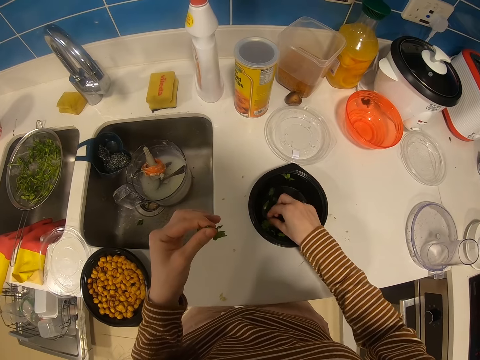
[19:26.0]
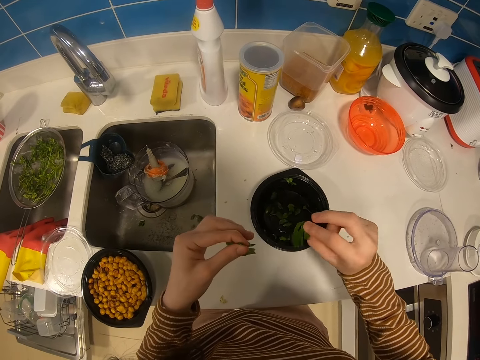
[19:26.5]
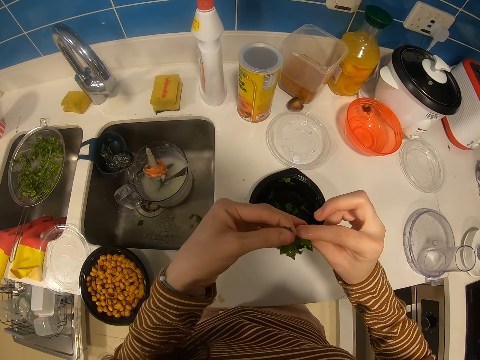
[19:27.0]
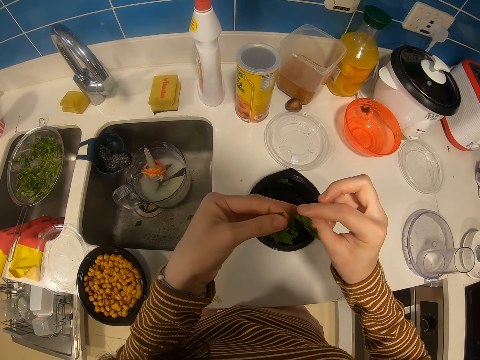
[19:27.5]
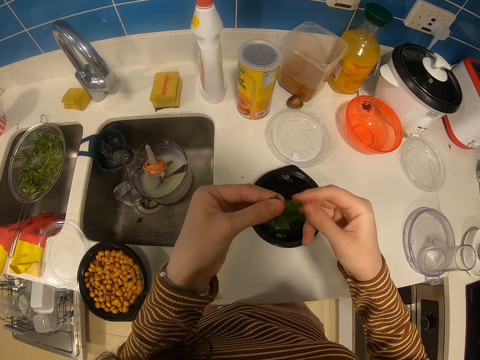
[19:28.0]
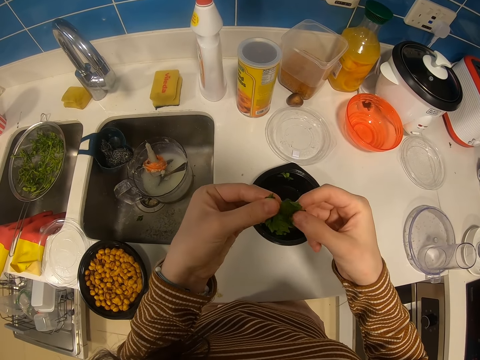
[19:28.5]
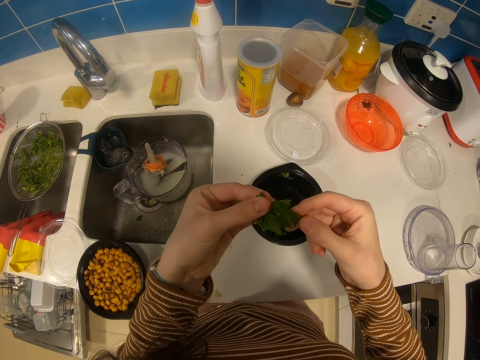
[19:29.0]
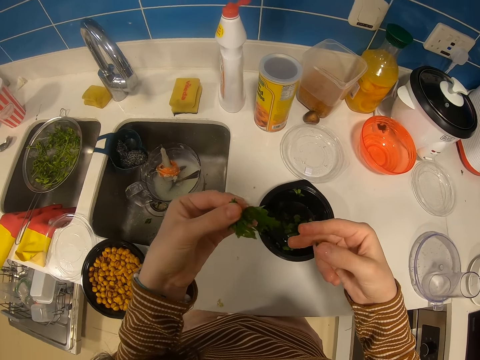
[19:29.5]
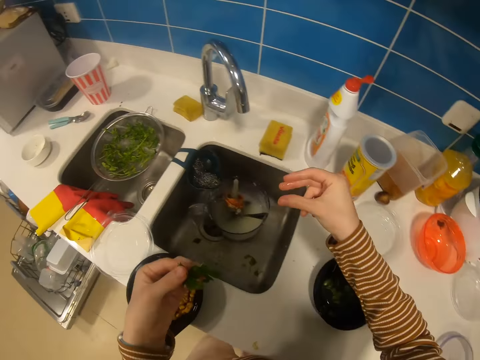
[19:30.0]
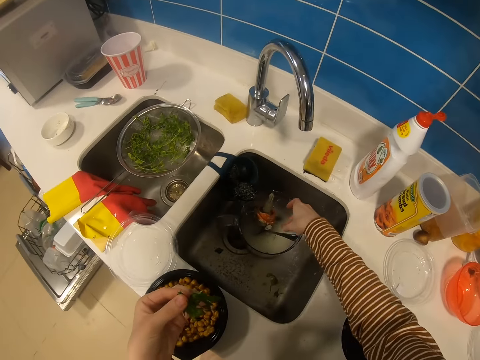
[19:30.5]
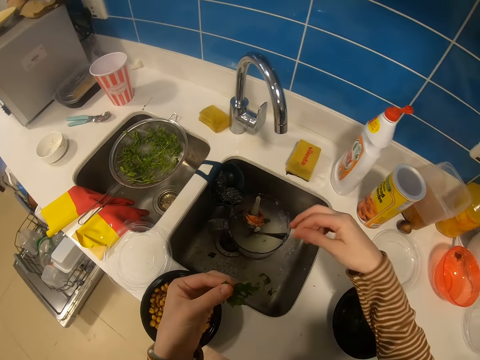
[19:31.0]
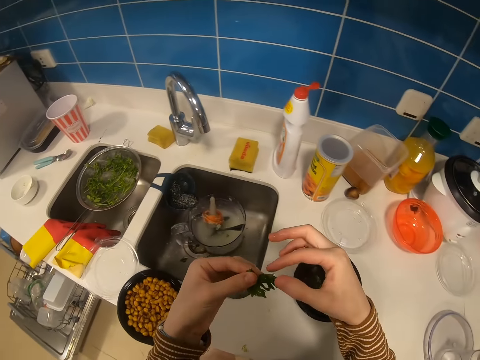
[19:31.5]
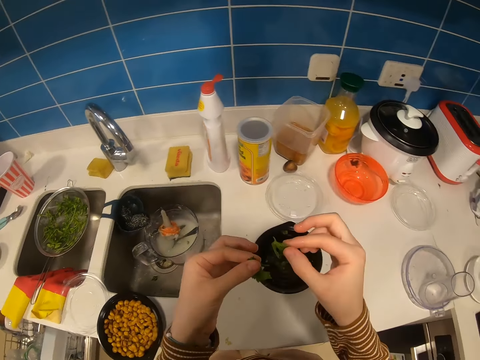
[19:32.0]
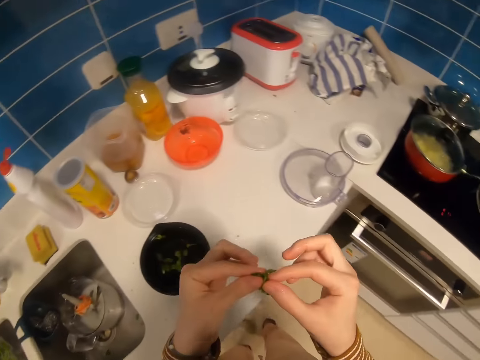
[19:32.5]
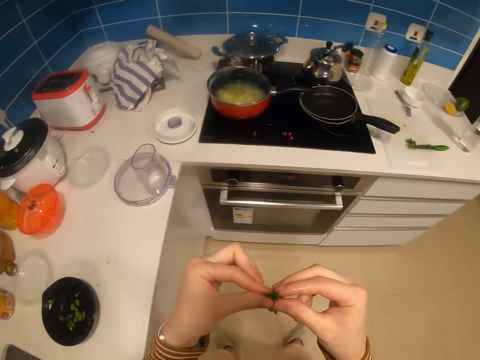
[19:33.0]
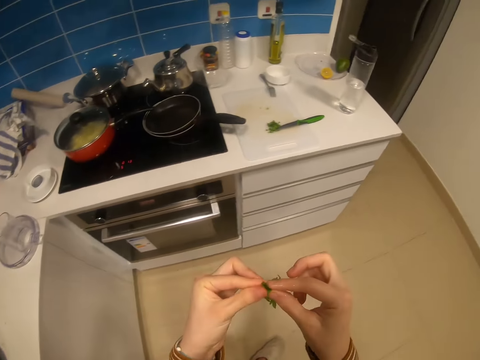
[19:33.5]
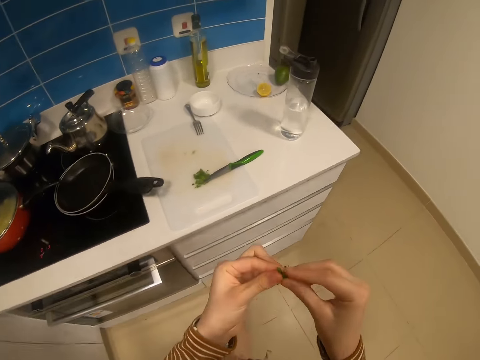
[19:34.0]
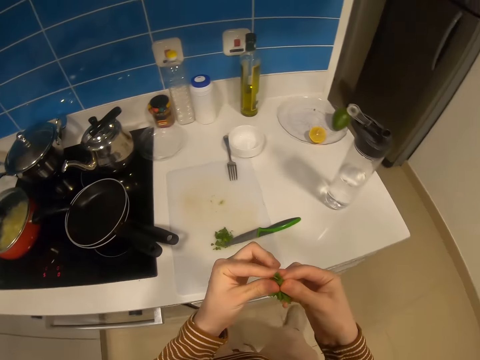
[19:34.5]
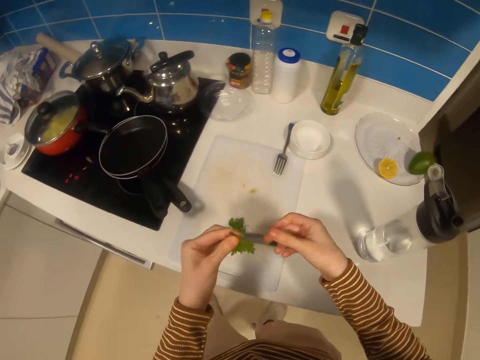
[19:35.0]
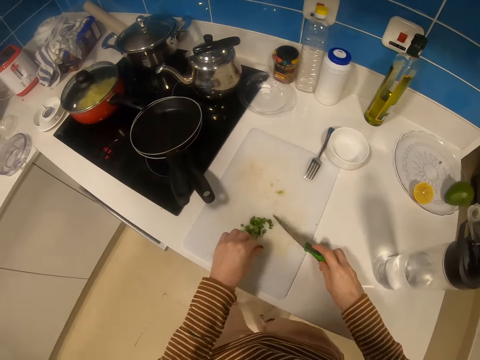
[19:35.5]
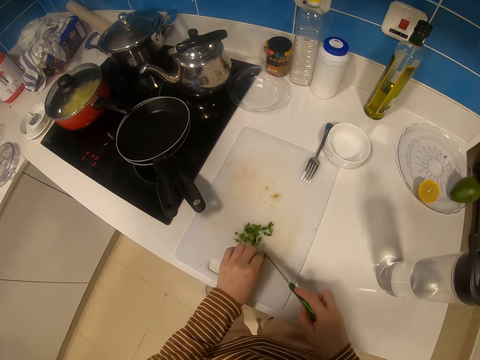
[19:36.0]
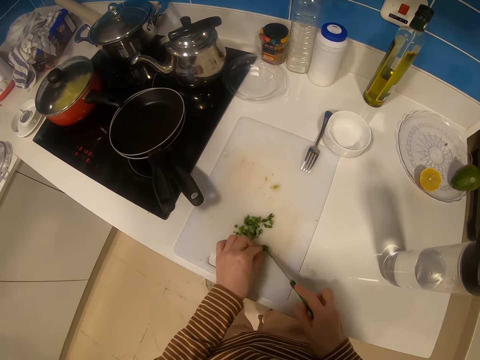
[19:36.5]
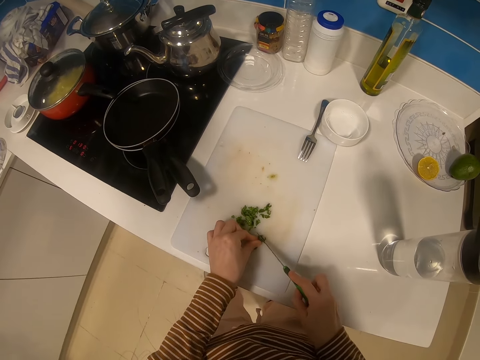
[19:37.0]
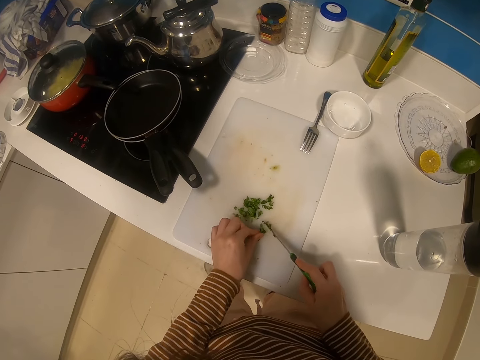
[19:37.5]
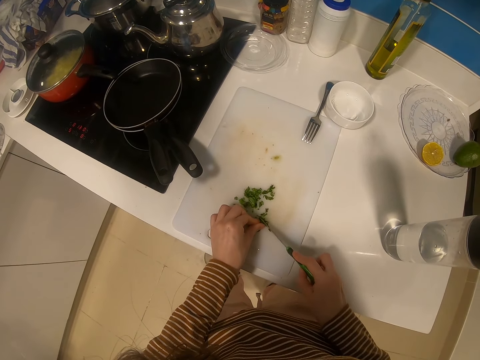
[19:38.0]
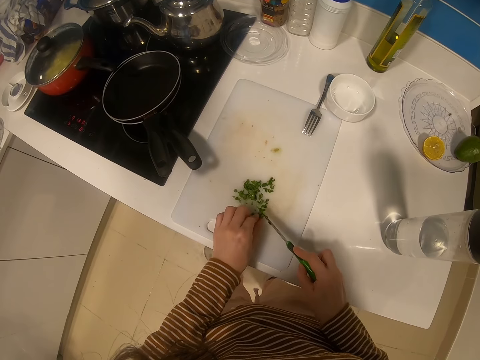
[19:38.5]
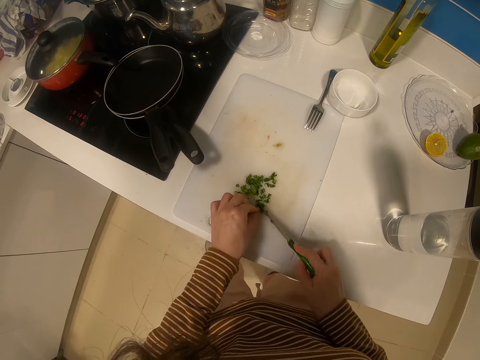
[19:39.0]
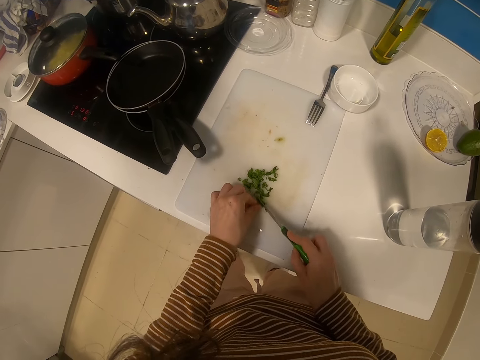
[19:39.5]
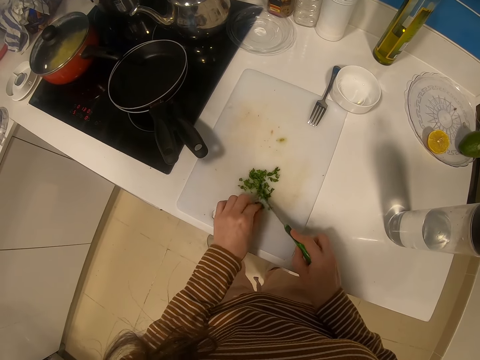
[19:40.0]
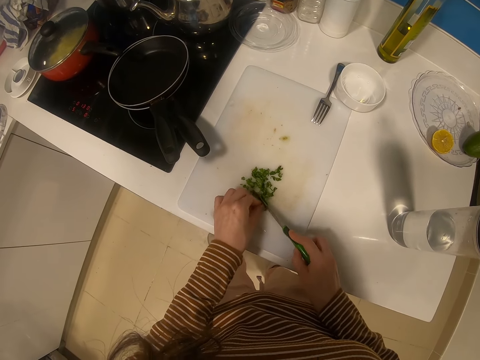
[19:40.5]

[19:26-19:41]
The camera wearer drops greens on the bowl. They pick the greens from the bowl with the right hand. They hold the vegetable with hands. They put the vegetable in a sink with the right hand. They hold the greens with both hands. They walk towards a knife. They move around the room. They put down the vegetable on a chopping board. They pick up the knife with the right hand. They cut the greens with the knife.

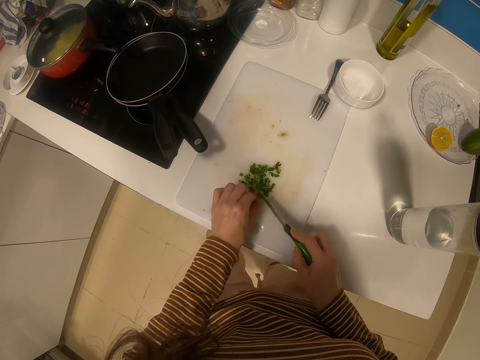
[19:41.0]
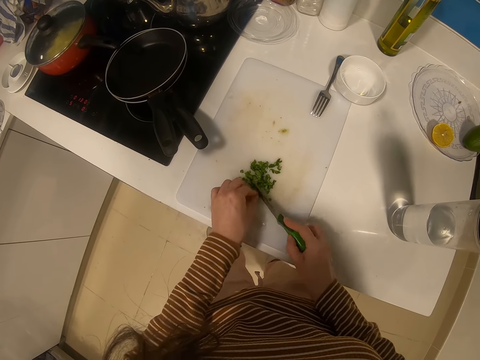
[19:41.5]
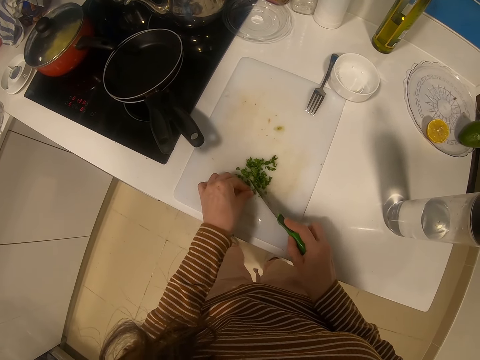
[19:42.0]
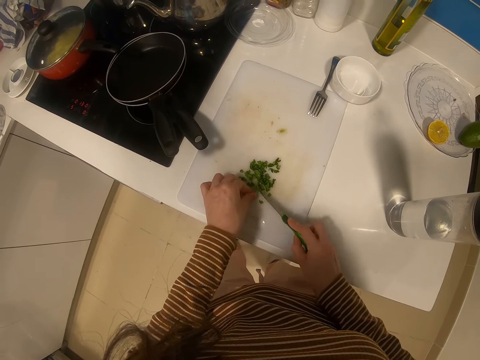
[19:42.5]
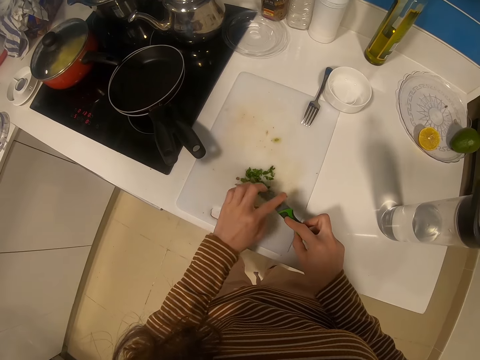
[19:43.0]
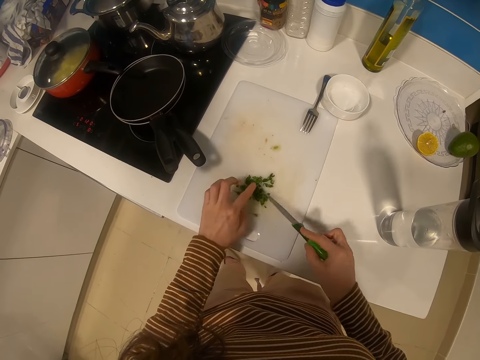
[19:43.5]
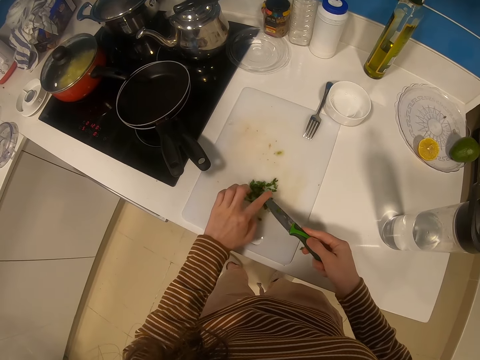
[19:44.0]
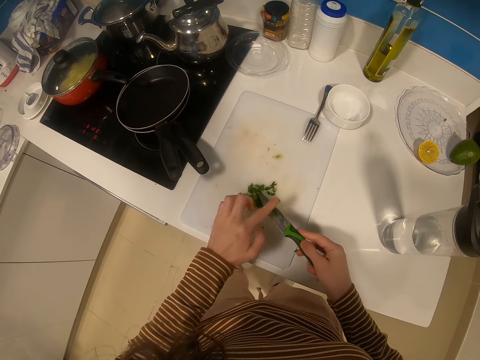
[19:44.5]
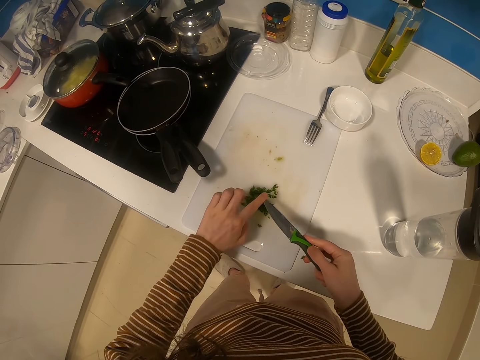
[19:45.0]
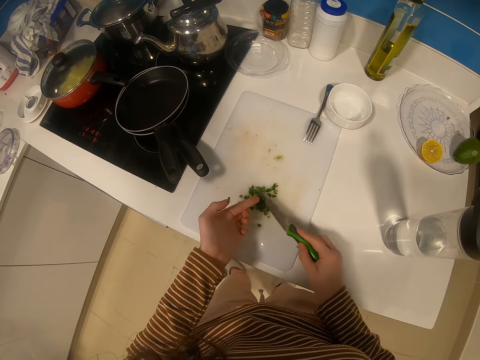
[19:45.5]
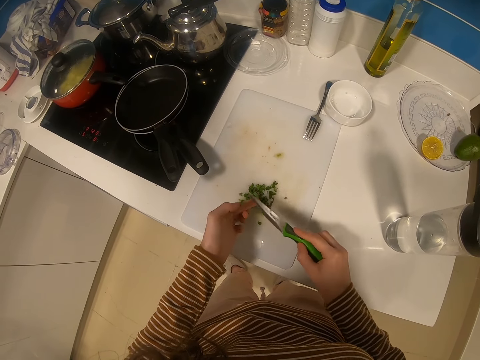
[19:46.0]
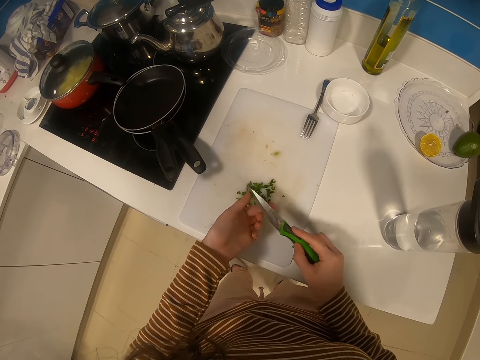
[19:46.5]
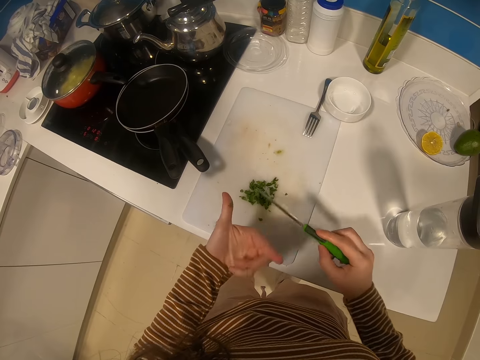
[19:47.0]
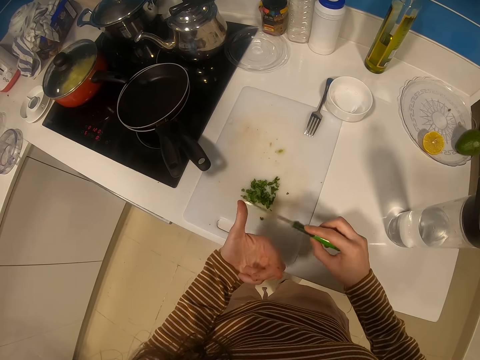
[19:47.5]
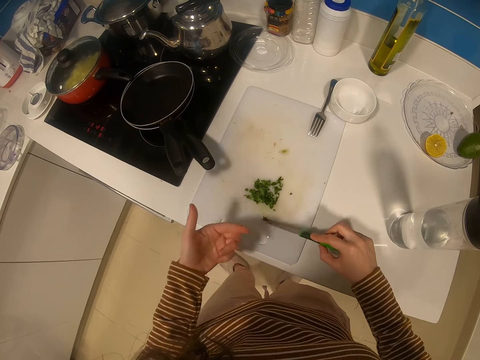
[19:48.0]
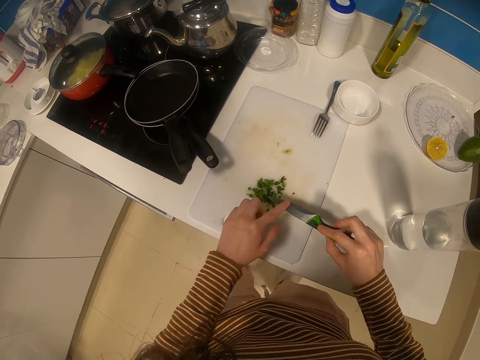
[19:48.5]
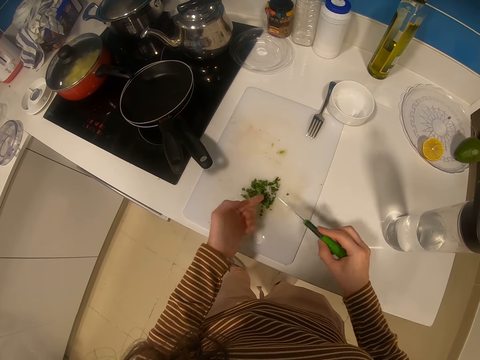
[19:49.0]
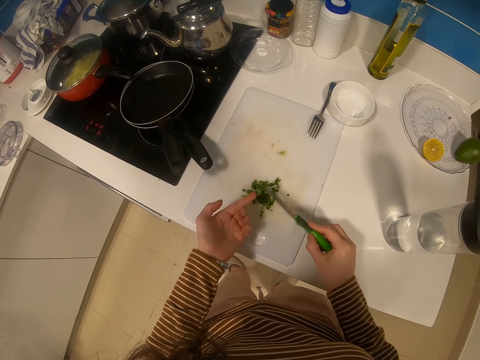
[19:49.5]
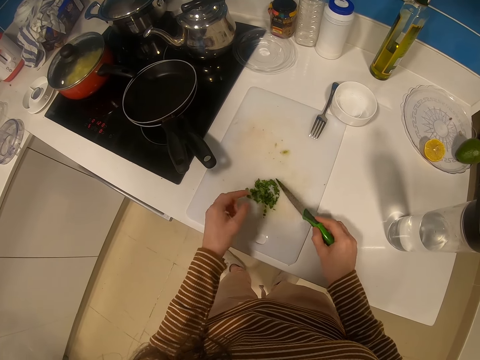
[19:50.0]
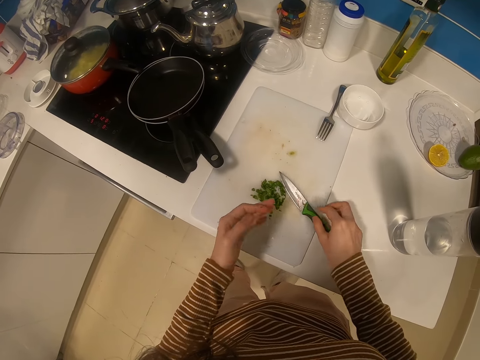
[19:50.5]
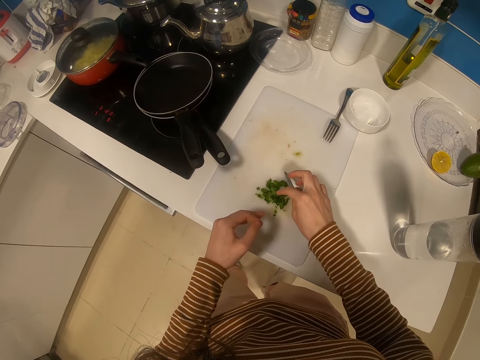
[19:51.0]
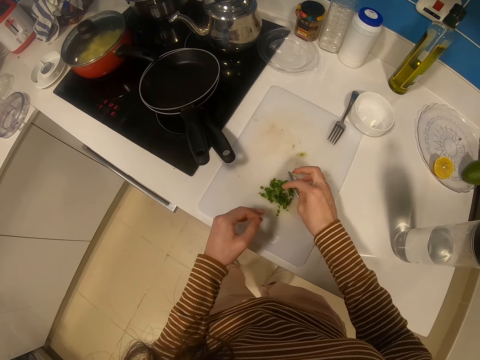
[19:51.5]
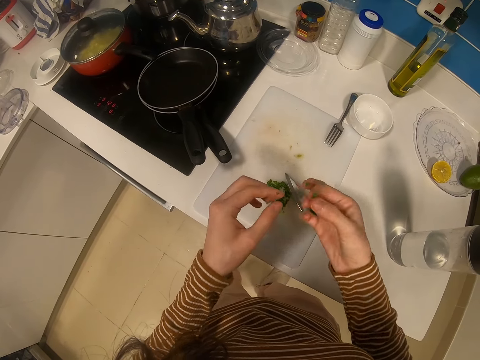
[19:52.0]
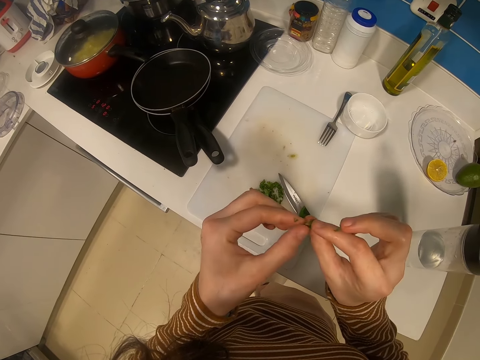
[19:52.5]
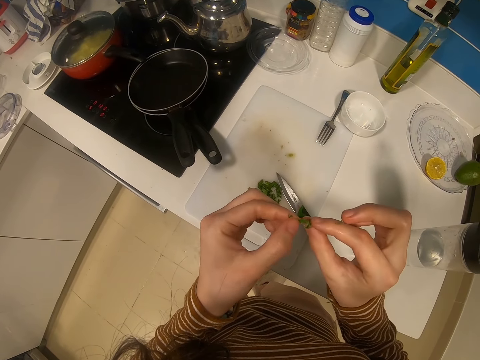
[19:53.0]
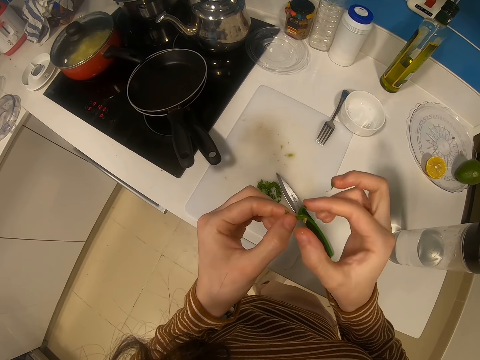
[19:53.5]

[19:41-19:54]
The camera wearer removes vegetables on a knife. They wipe the knife with the left finger. They wipe the left finger with the knife. They remove the vegetables on fingers. They drop the knife on the table with the right hand. They put a finger on the vegetables with the right hand.
